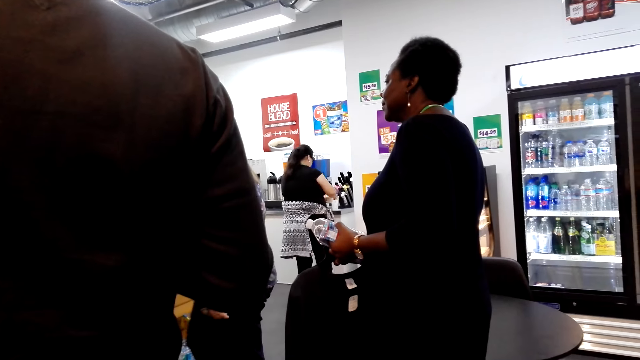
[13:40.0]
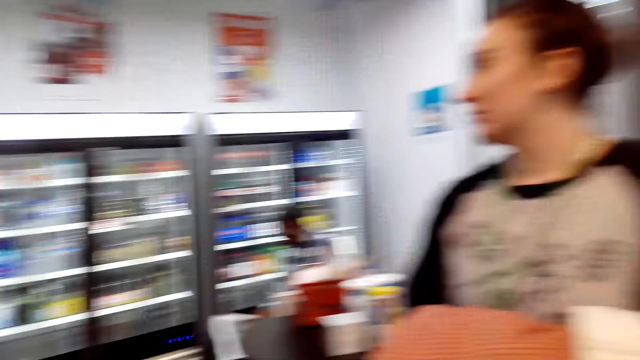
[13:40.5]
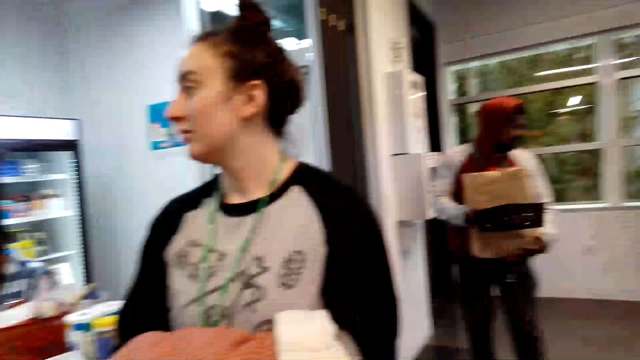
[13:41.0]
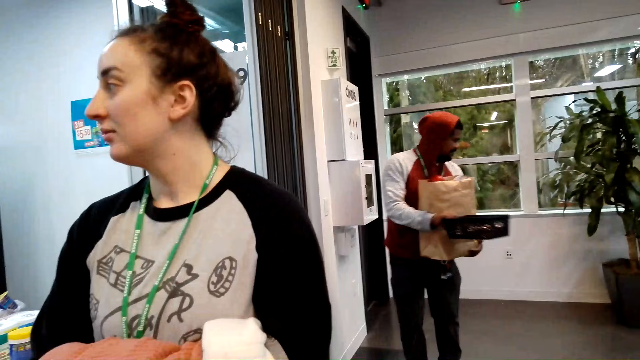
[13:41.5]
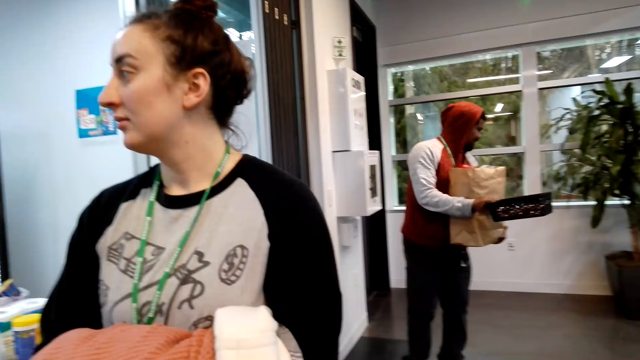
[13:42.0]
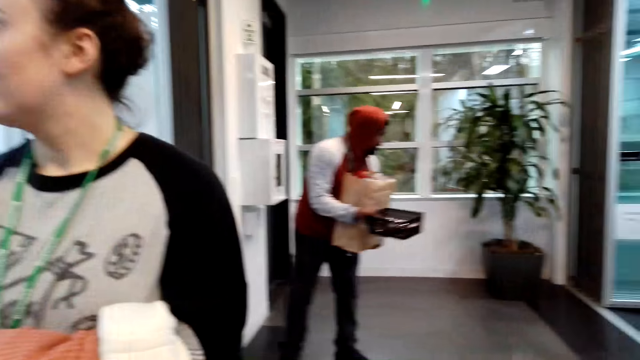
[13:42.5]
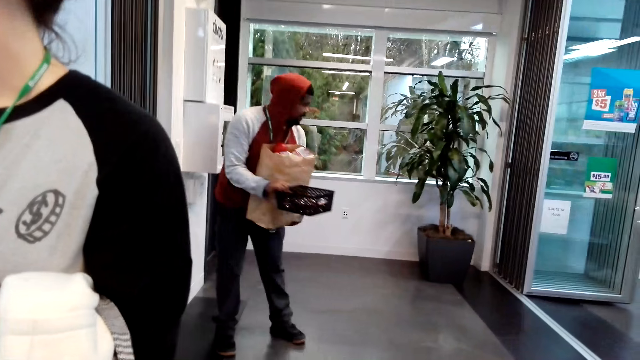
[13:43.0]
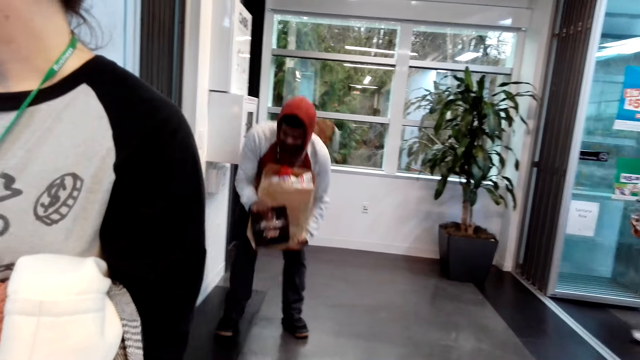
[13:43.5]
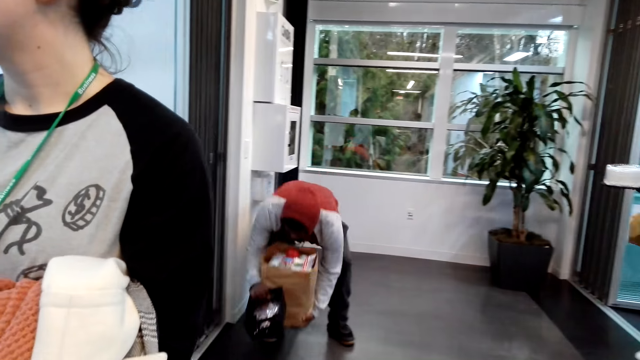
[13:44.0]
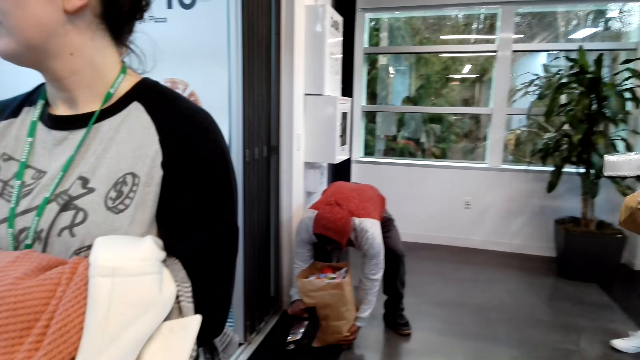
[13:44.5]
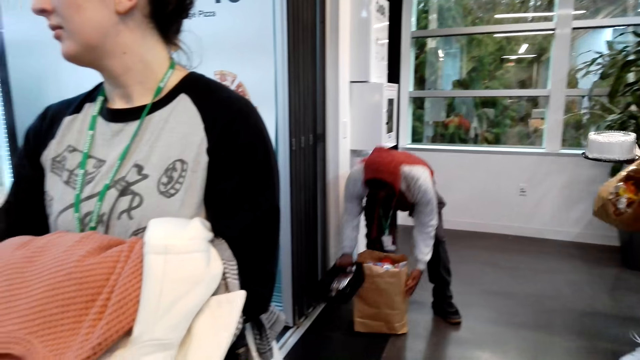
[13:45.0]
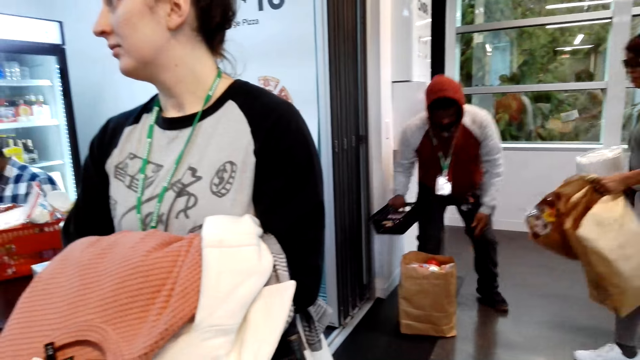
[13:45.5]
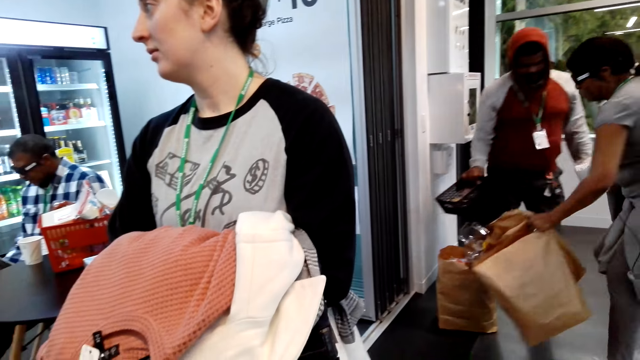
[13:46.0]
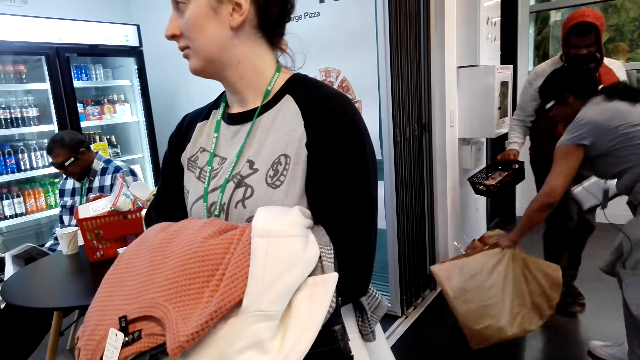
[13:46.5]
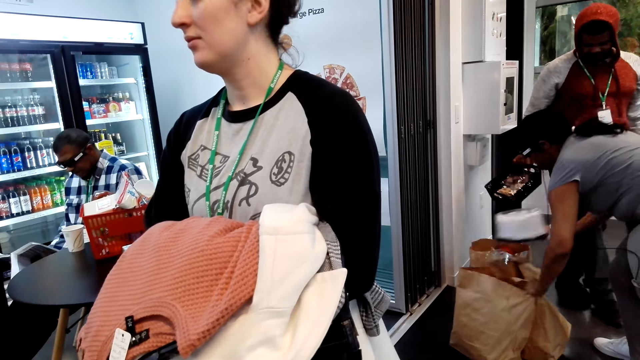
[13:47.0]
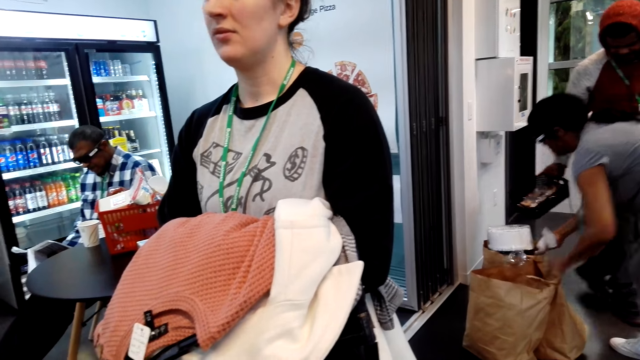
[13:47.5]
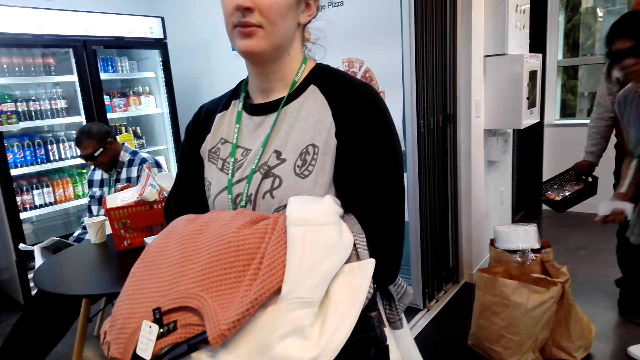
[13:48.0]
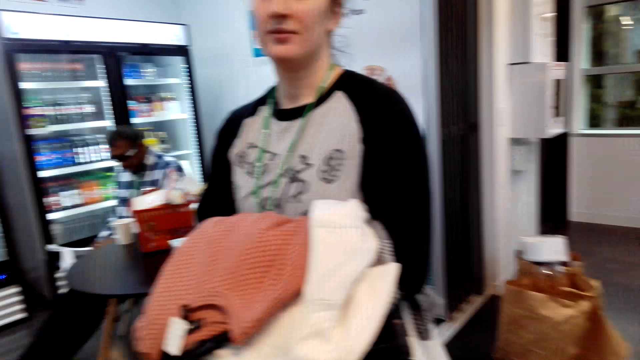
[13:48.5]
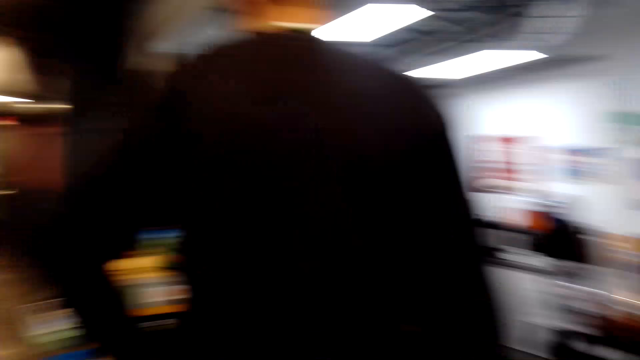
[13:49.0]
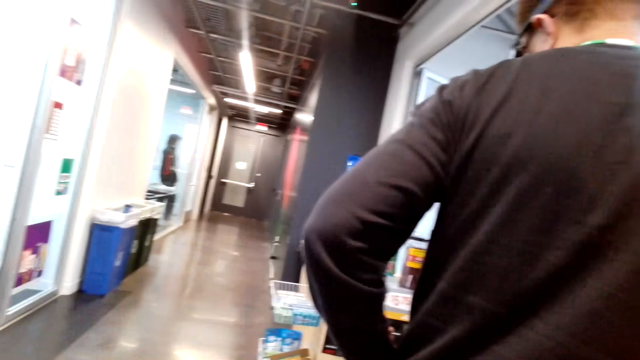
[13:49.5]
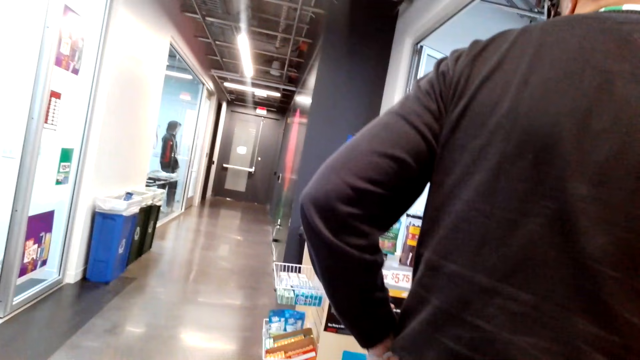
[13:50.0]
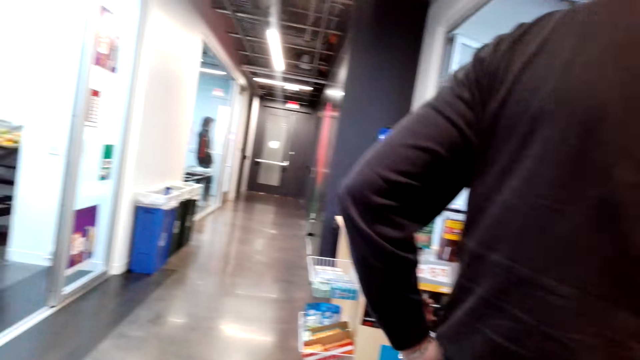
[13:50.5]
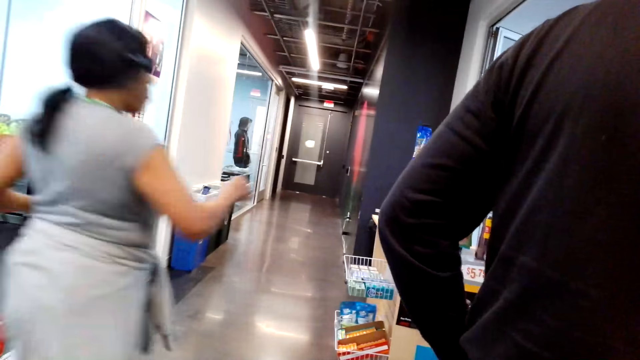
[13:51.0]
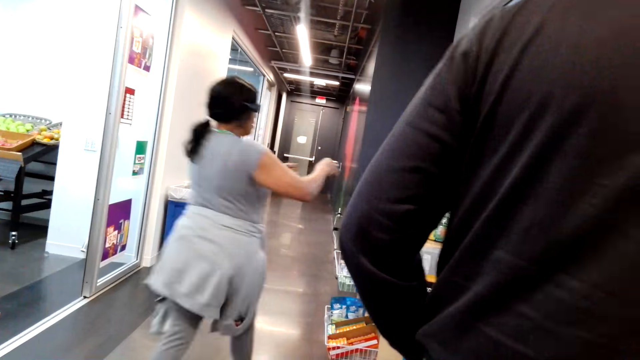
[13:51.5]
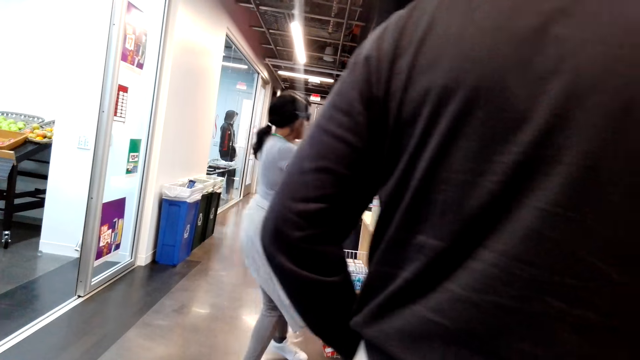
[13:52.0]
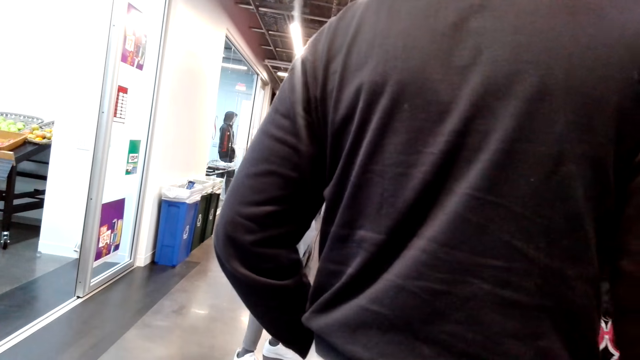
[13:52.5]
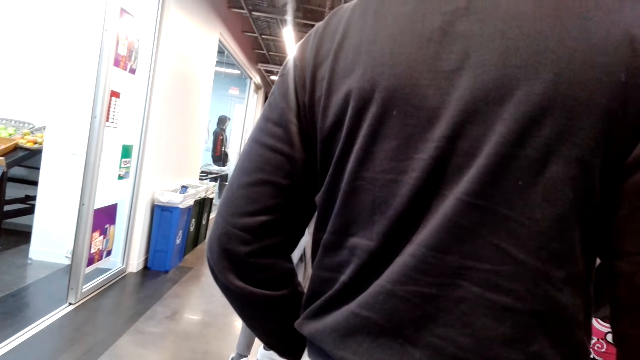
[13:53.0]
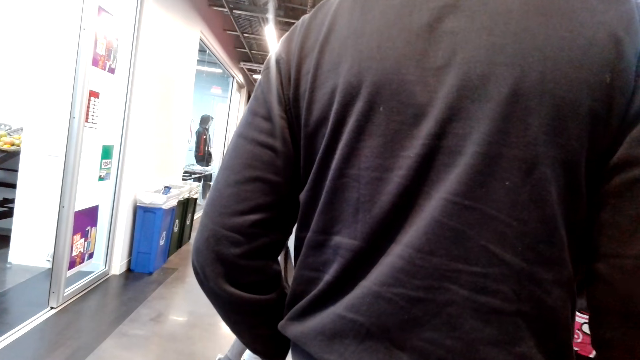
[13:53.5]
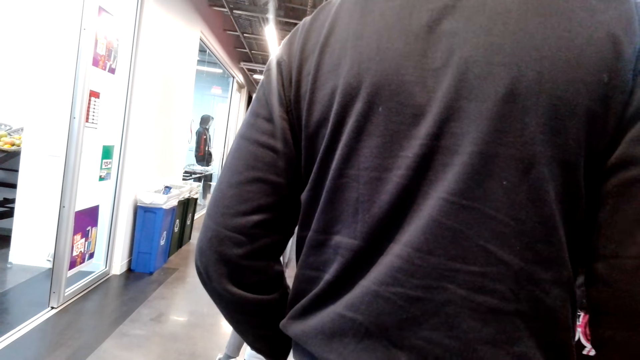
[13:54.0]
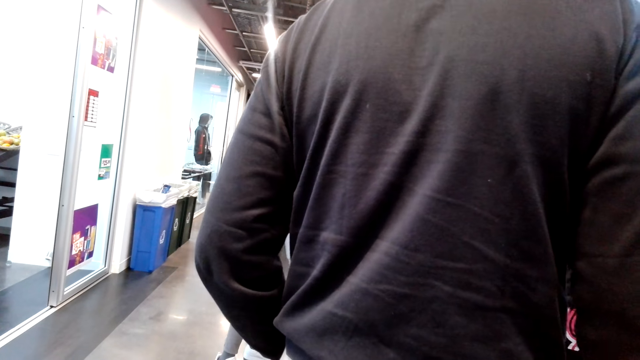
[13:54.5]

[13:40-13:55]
A lady stands beside the camera wearer. The man puts his shopping down. Another man stands in front of the camera wearer.

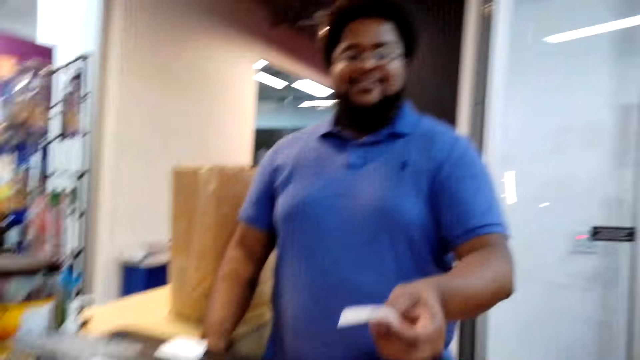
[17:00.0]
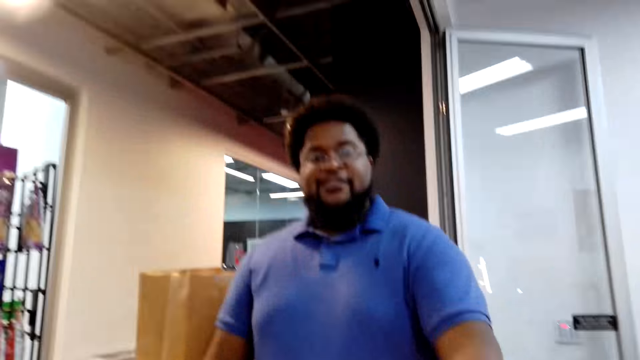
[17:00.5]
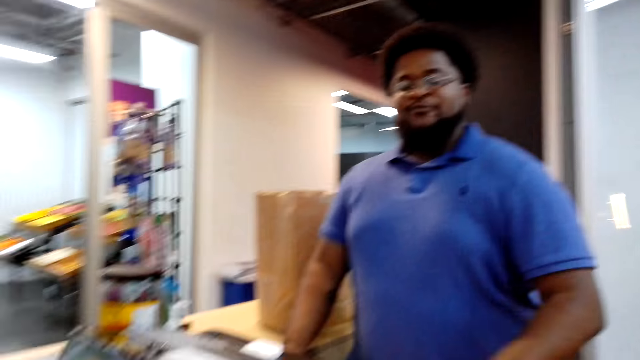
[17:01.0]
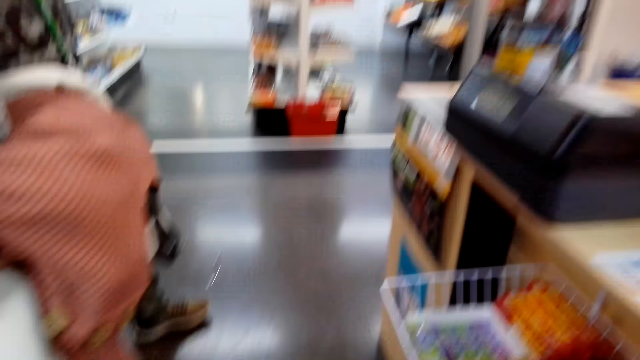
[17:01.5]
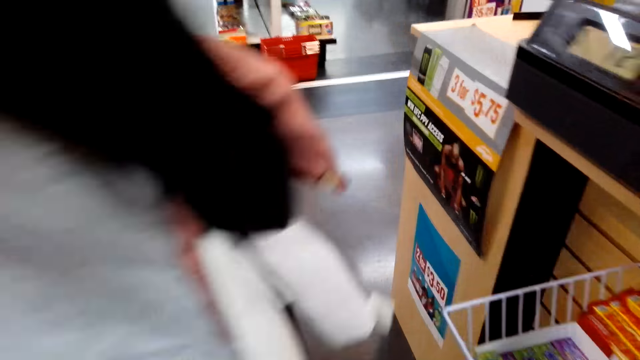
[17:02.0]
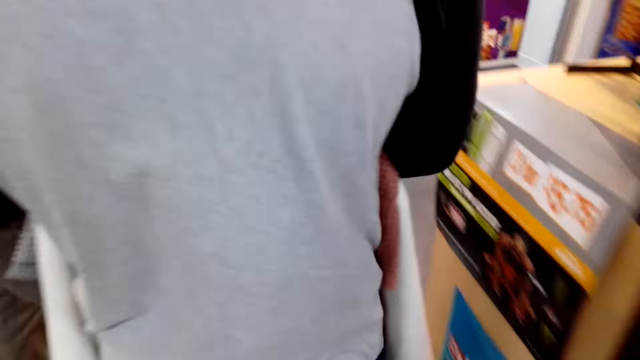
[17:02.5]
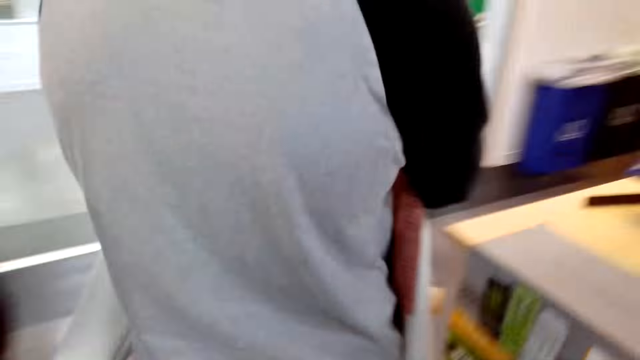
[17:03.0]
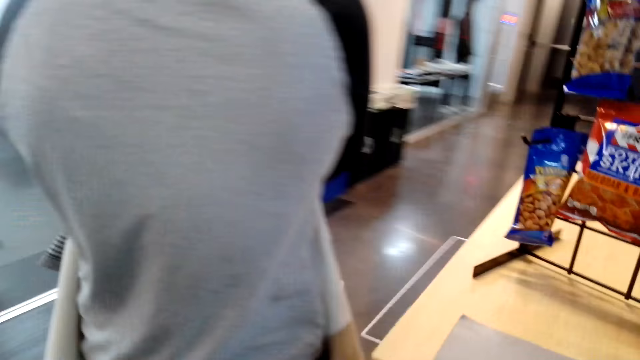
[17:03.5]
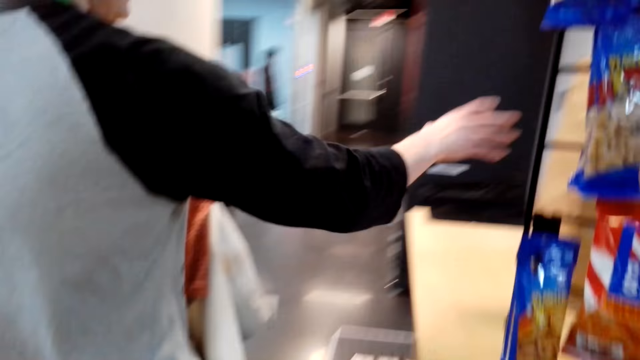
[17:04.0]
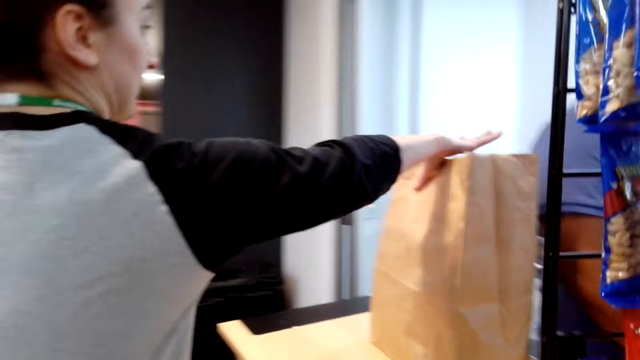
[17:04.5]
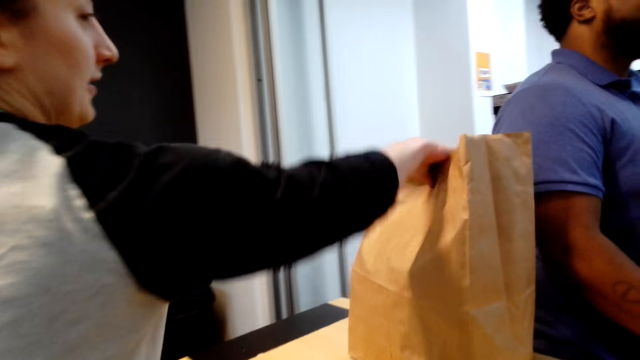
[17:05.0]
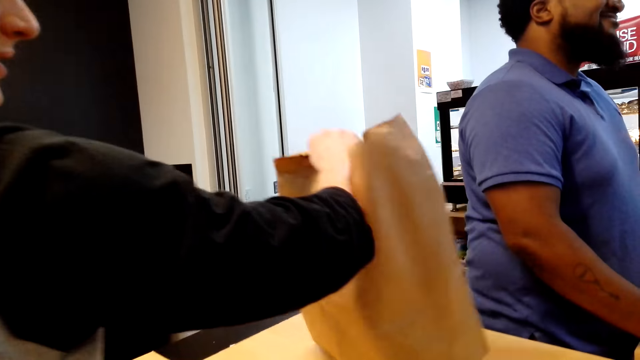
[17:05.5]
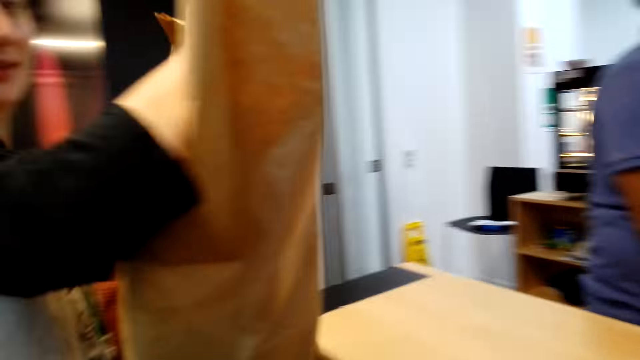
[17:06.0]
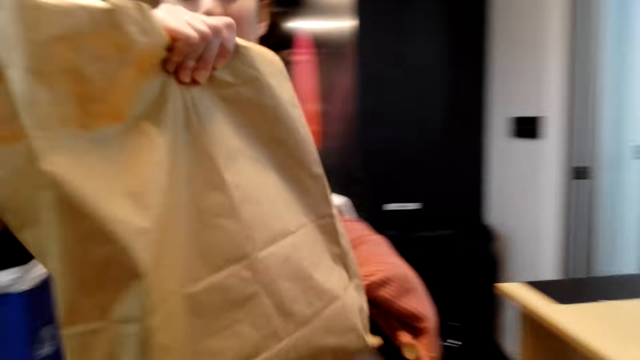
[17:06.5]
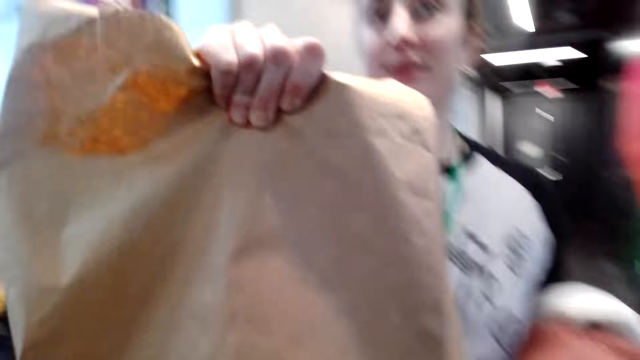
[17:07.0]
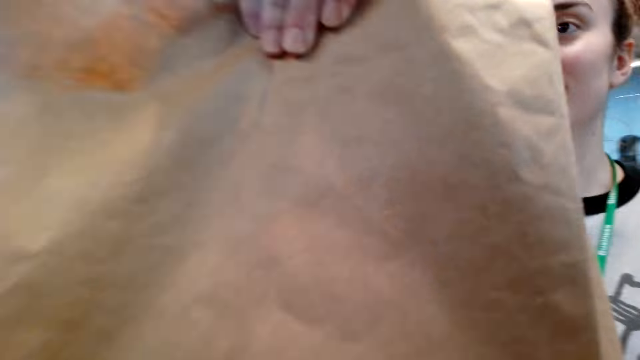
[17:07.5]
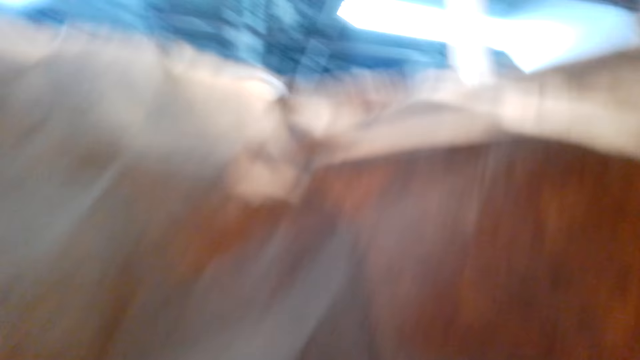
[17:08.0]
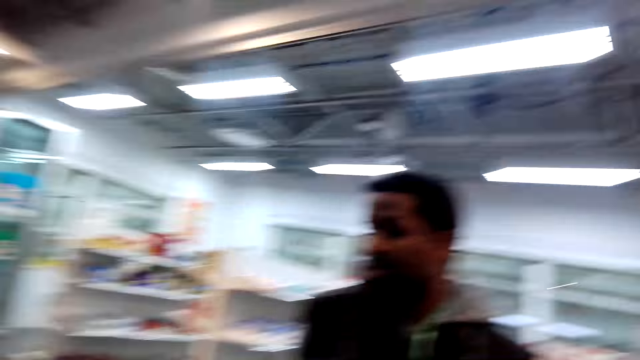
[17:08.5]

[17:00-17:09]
A man closes the cash register machine storage. The man hands the receipt to the camera wearer. They look around and walk around. A lady walks around the supermarket. The lady picks up the shopping basket or shopping bag and hands over the shopping basket to the camera wearer. The camera wearer picks up the shopping bag.
